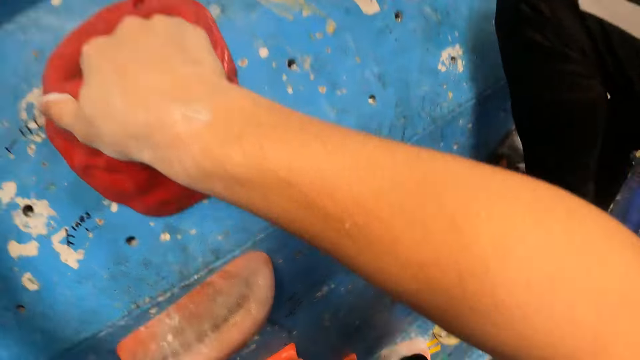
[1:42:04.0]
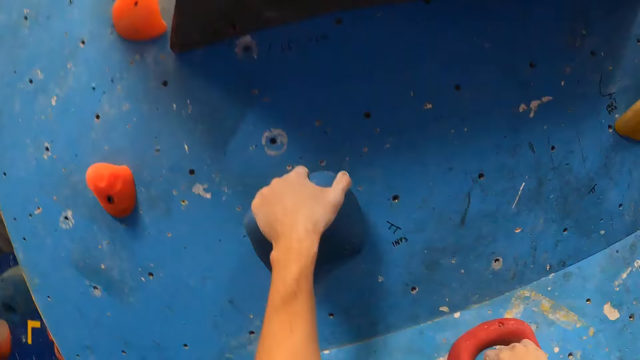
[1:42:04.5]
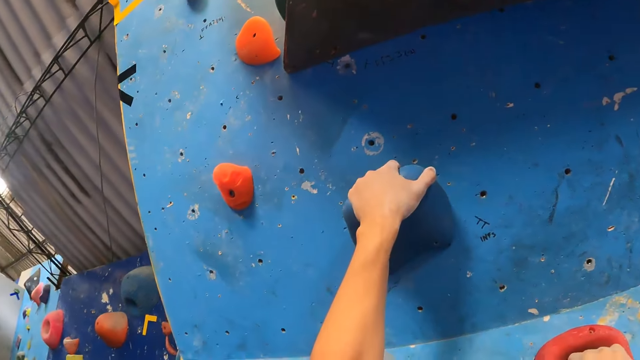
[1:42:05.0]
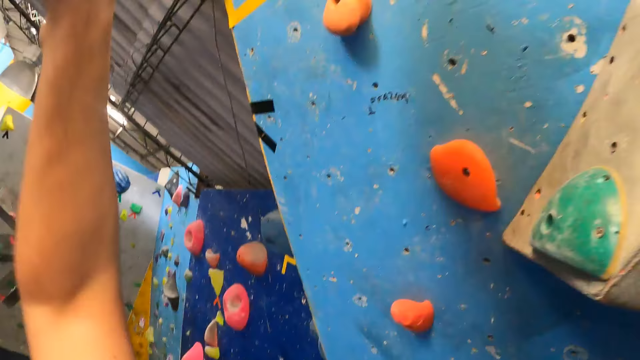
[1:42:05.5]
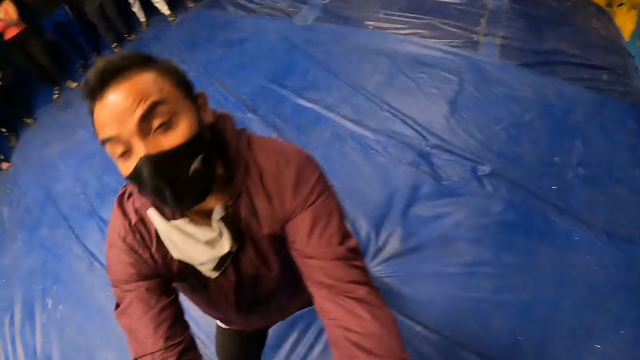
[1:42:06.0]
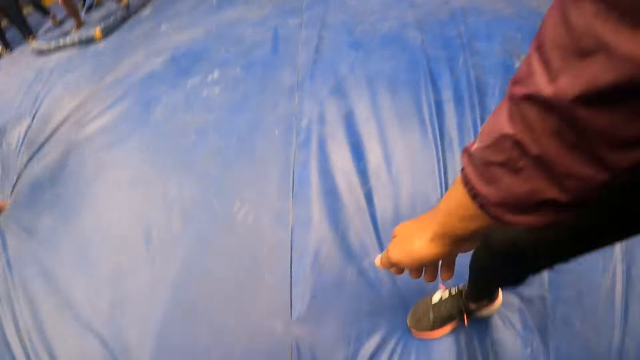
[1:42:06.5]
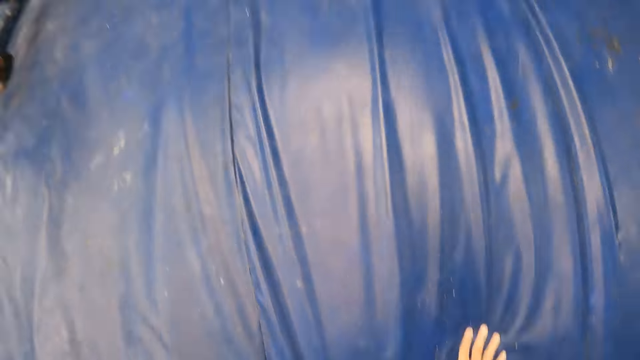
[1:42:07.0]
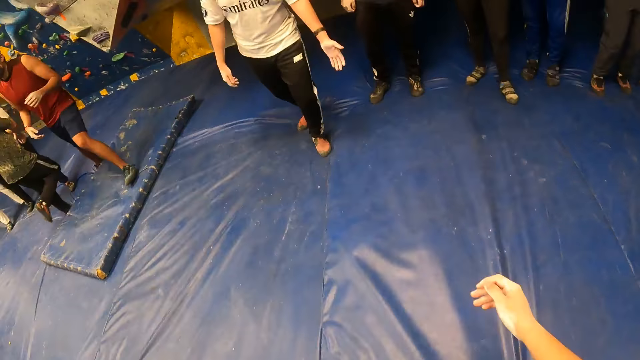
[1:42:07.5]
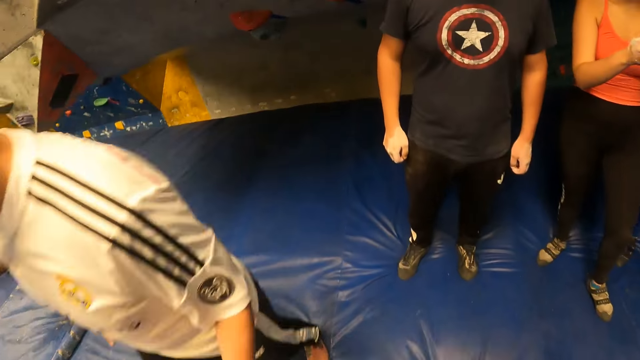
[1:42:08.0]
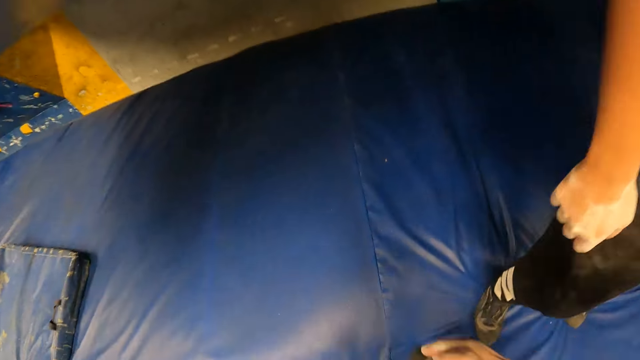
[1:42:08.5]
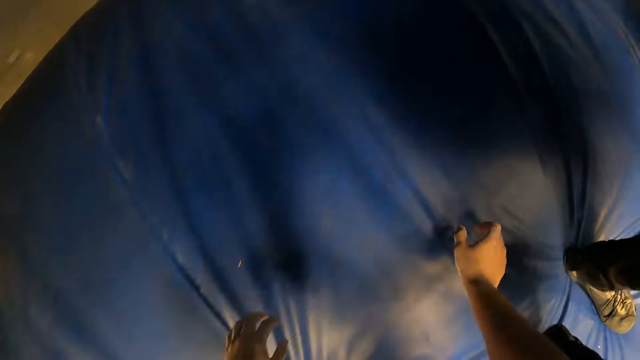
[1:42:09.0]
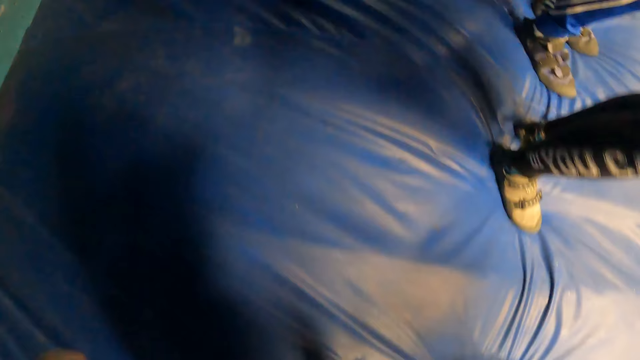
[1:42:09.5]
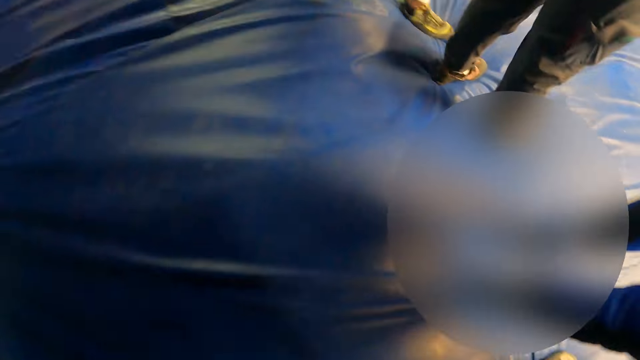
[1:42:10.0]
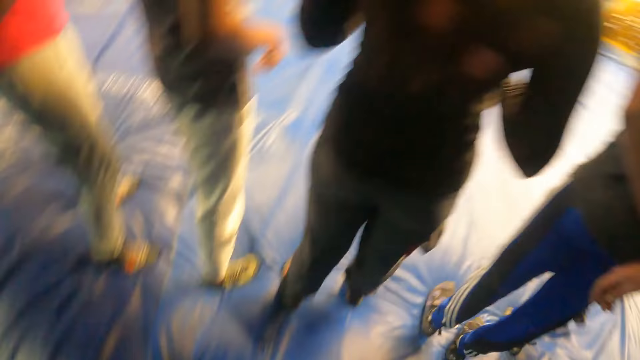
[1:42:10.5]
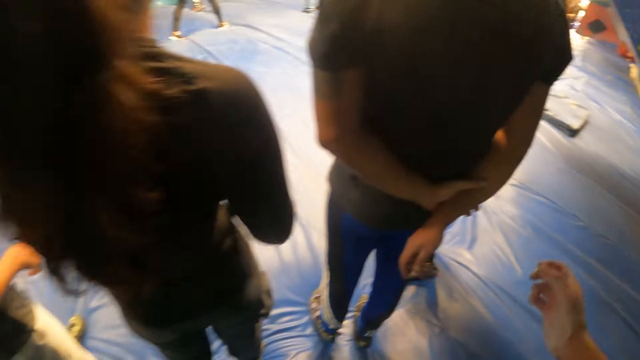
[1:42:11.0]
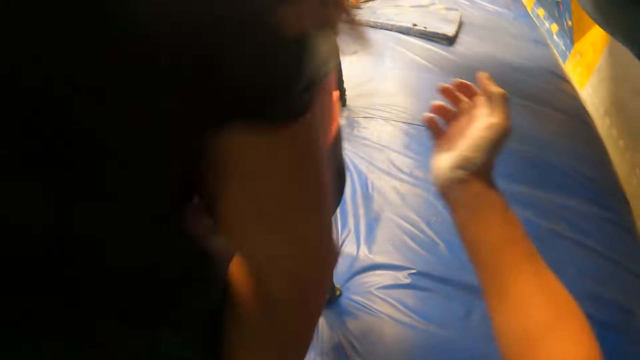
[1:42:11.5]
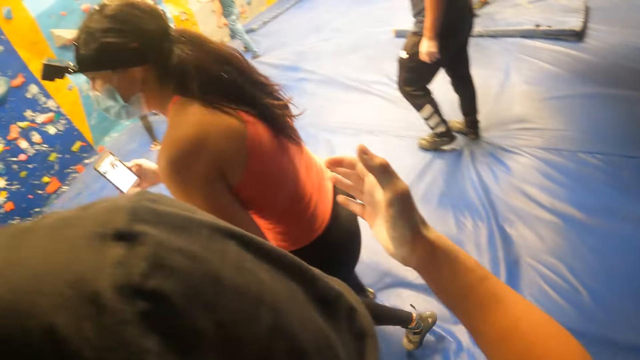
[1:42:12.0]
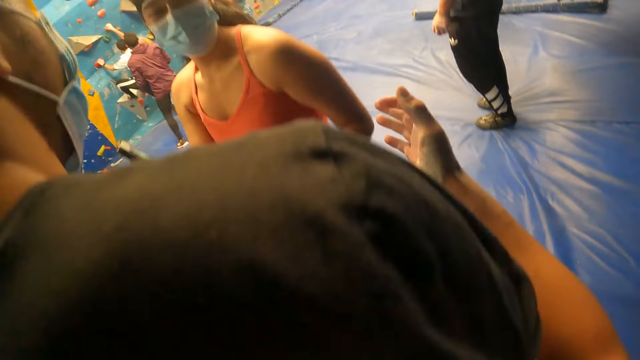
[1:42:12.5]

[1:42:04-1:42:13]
The camera wearer jumps down from the wall and walks back. He touches the left hand of the man with his left hand. He places both hands on the crash pad on the floor.

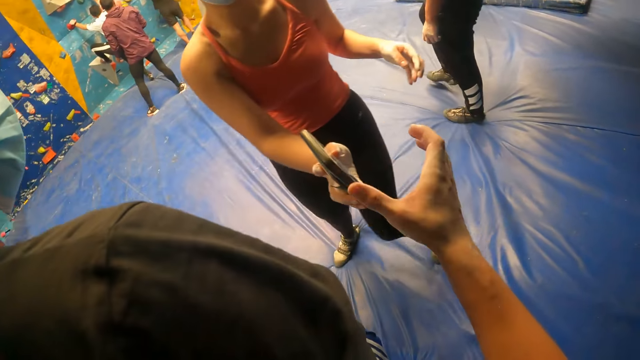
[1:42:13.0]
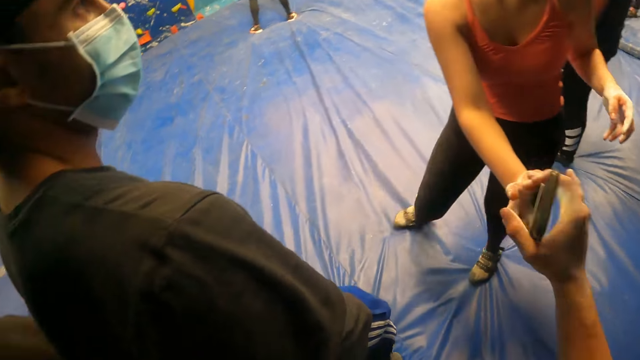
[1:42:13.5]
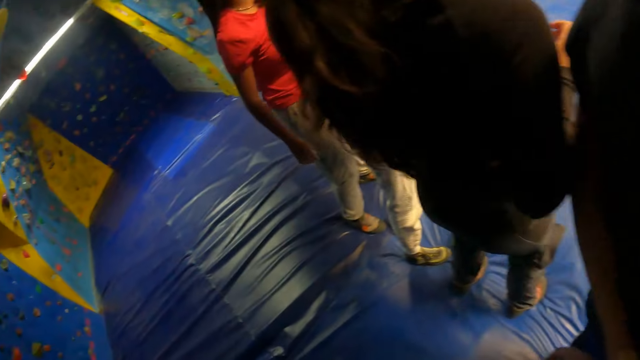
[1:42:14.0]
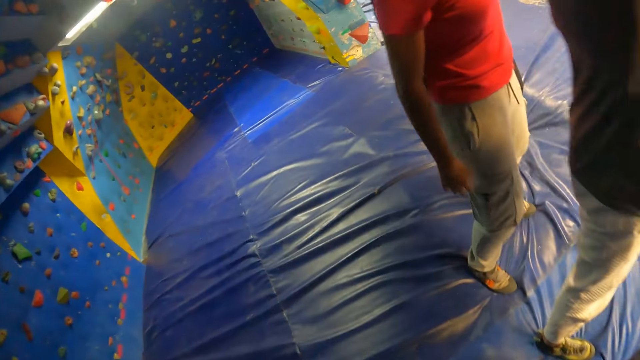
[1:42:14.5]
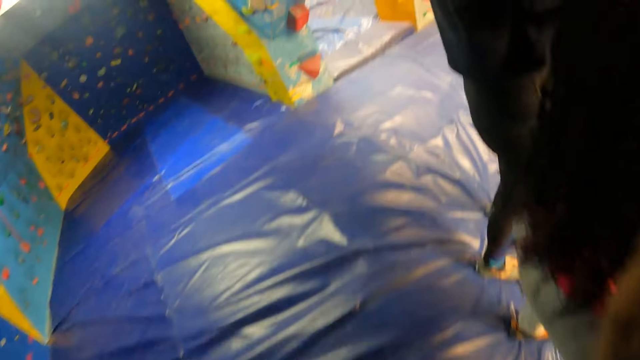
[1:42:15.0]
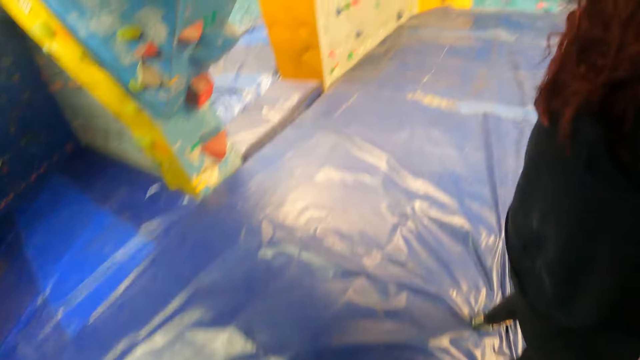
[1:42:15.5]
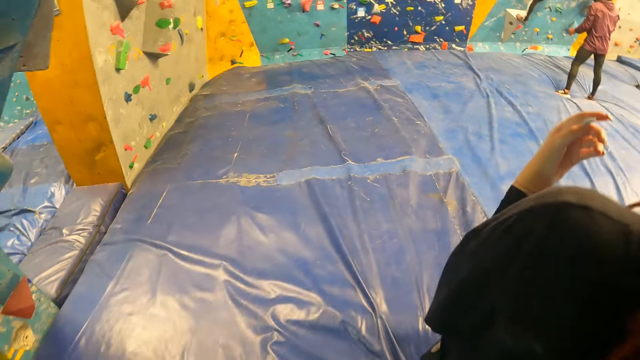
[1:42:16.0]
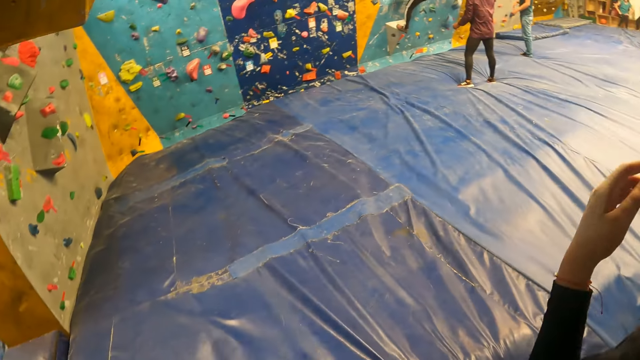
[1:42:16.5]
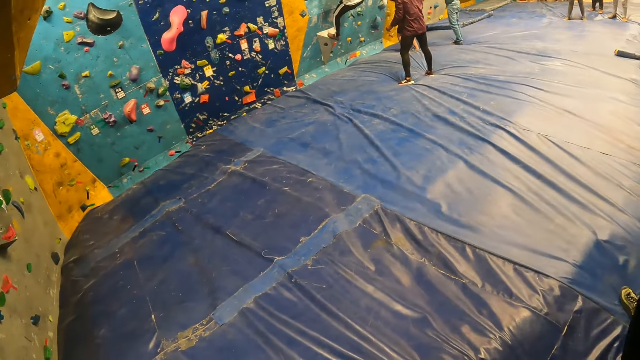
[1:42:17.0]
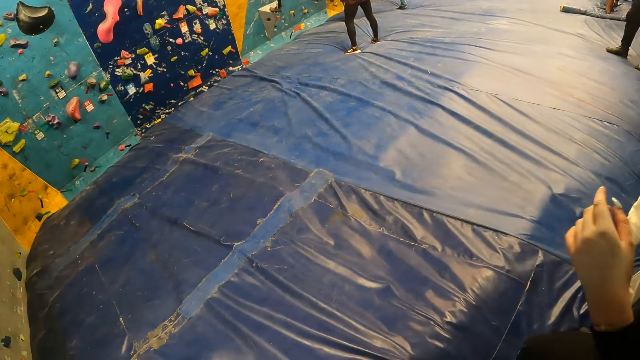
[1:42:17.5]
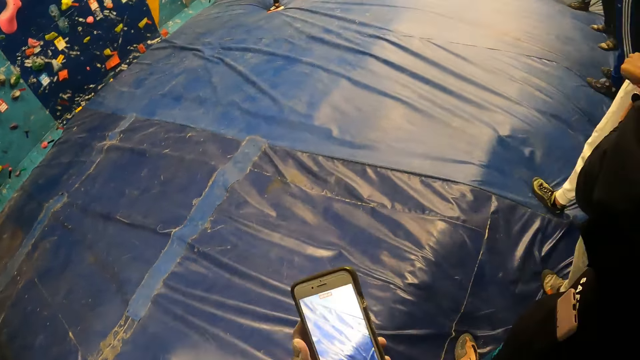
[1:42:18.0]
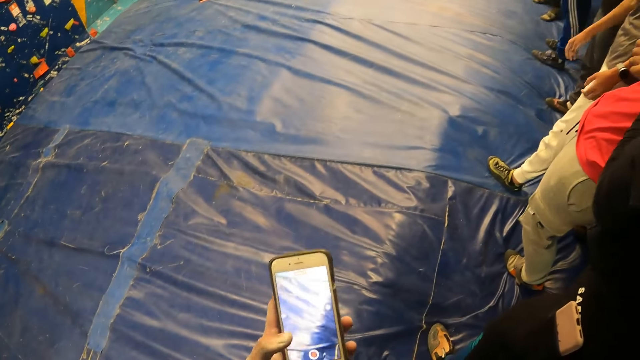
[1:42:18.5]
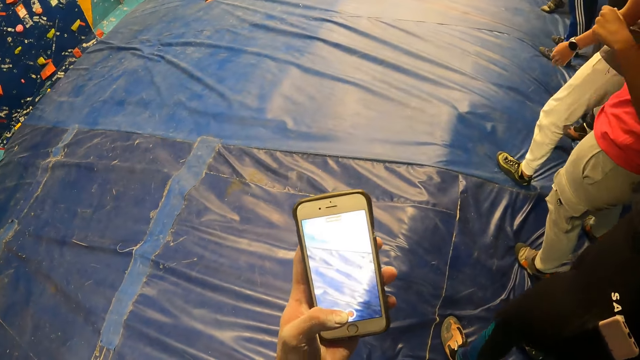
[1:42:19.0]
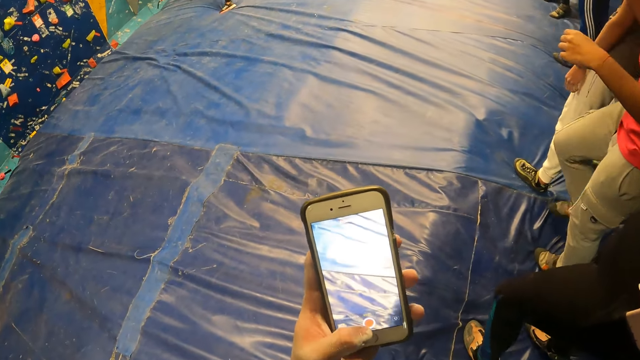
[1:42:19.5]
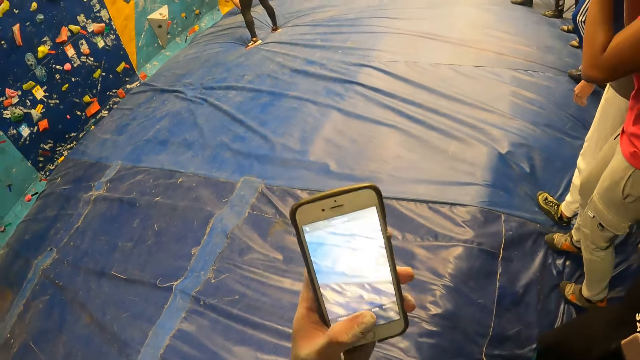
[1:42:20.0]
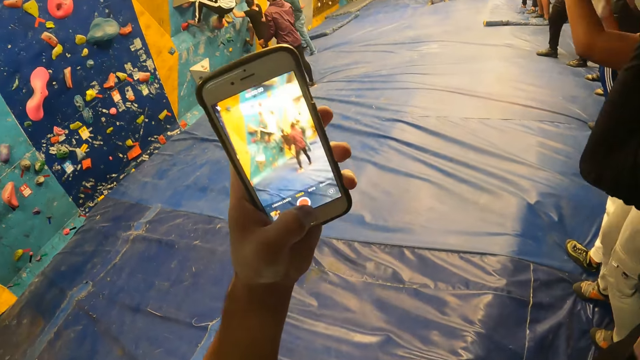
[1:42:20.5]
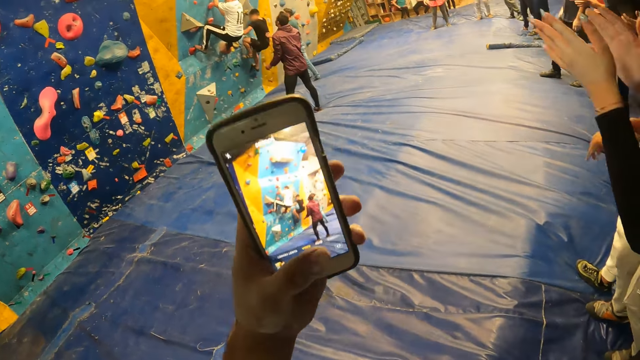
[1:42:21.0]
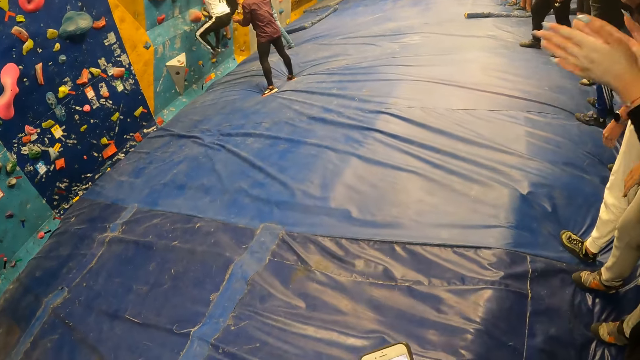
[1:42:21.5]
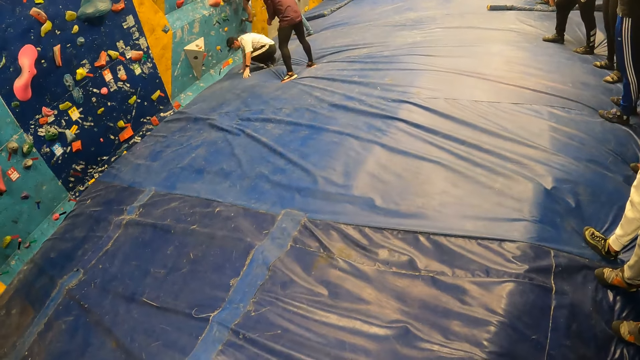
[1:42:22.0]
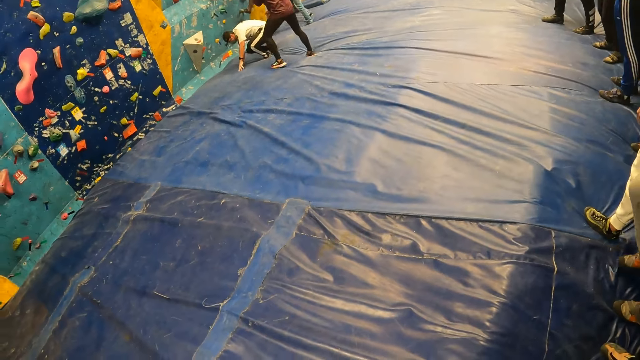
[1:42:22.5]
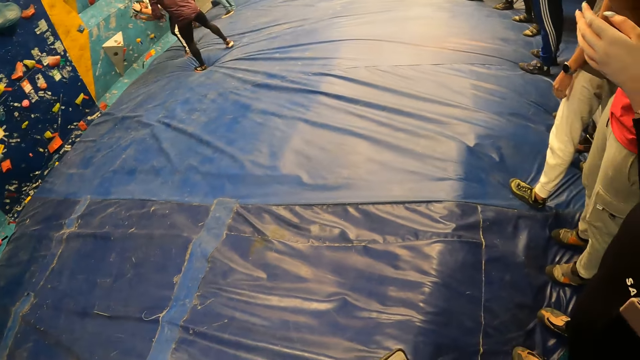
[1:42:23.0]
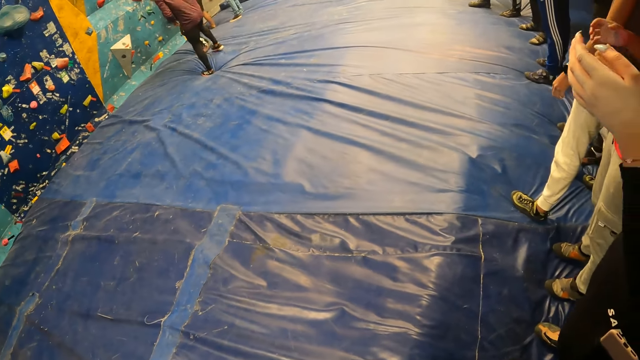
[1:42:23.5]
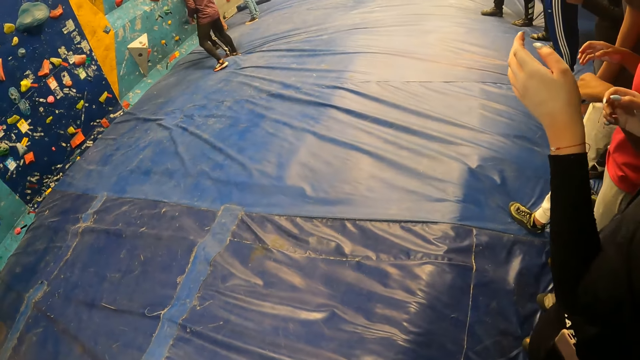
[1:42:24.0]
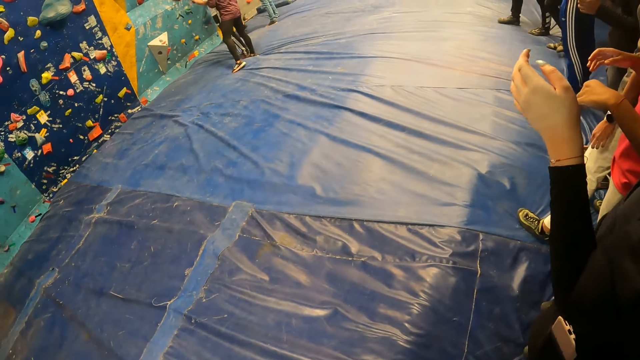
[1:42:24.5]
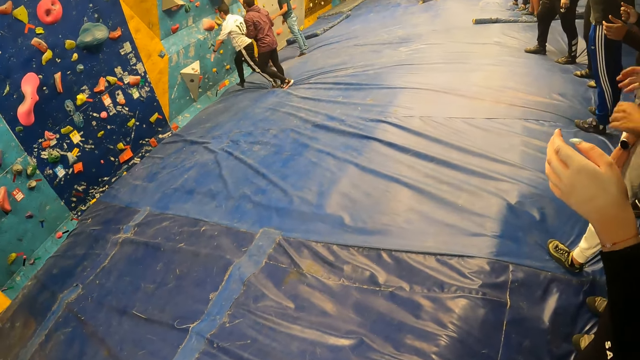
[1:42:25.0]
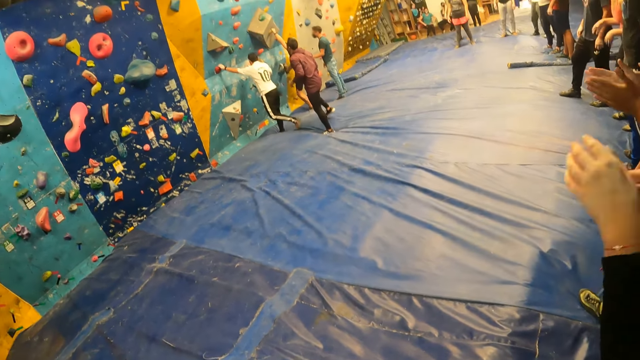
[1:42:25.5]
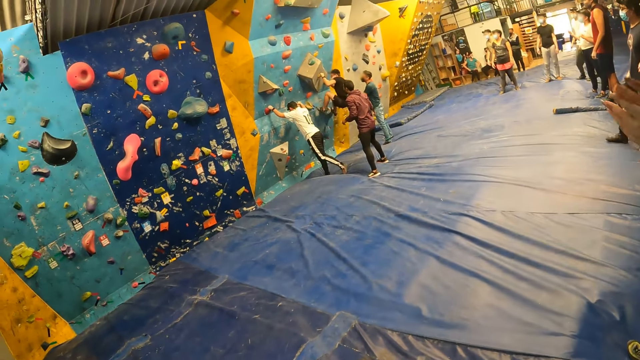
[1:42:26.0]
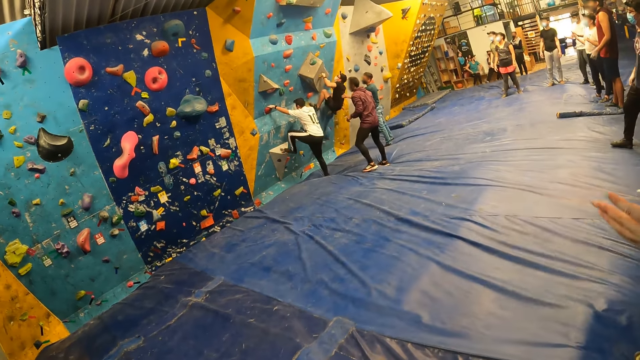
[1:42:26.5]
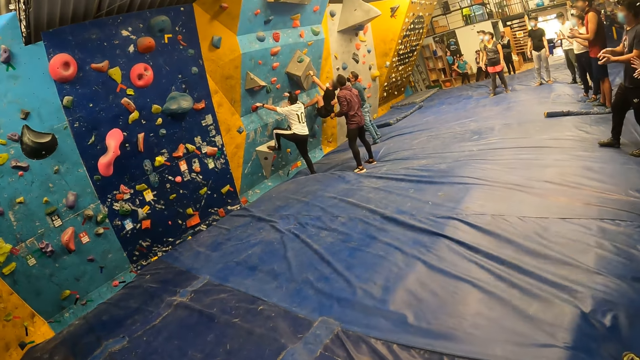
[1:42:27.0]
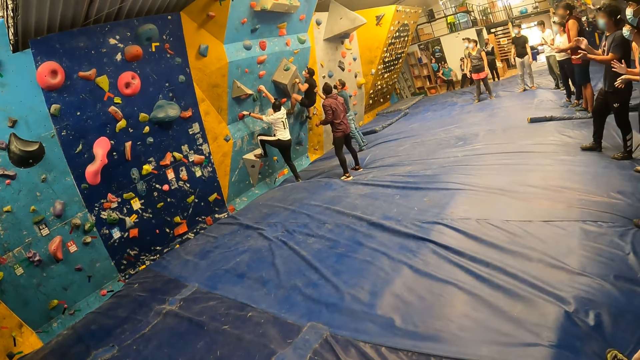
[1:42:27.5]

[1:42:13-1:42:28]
The camera wearer takes the phone from the right hand of the woman with his right hand. He walks and stops. He operates the phone with his left hand. The man climbs the wall. Another man climbs the wall. The first man climbs the wall. The other man climbs the wall. A third man touches the back of the second man with his left hand.
